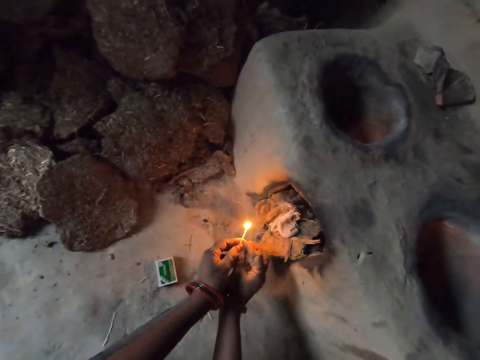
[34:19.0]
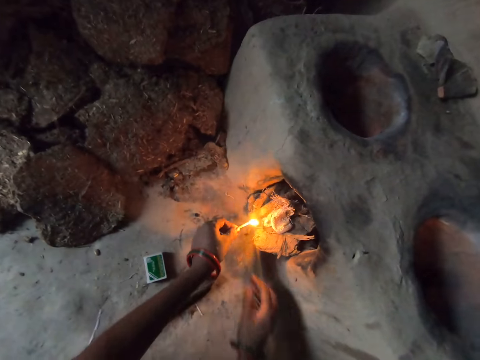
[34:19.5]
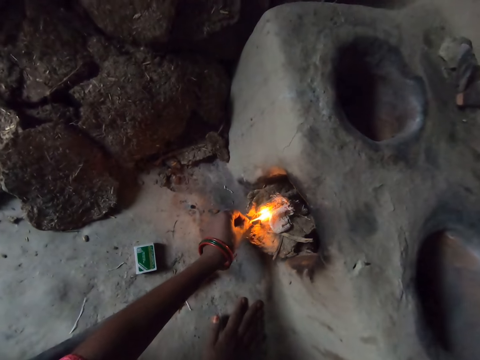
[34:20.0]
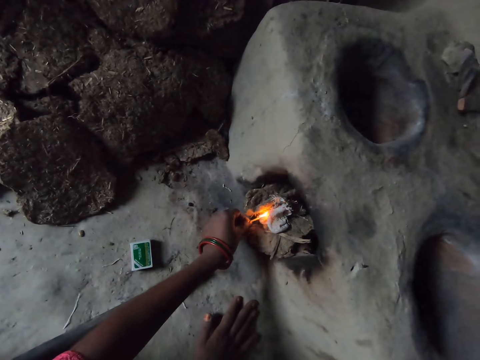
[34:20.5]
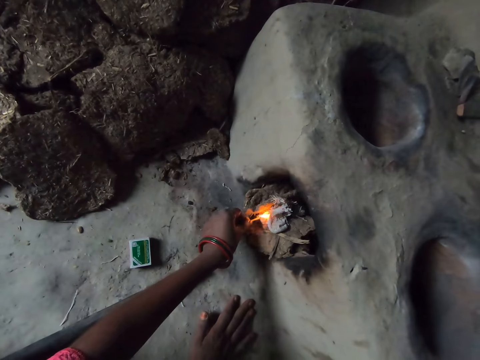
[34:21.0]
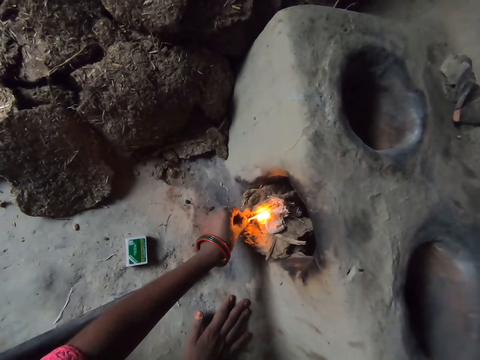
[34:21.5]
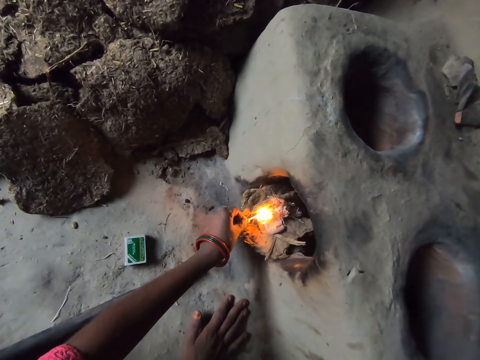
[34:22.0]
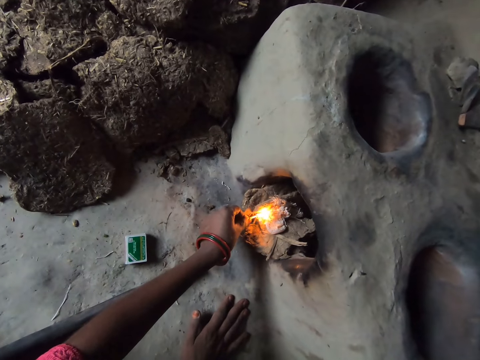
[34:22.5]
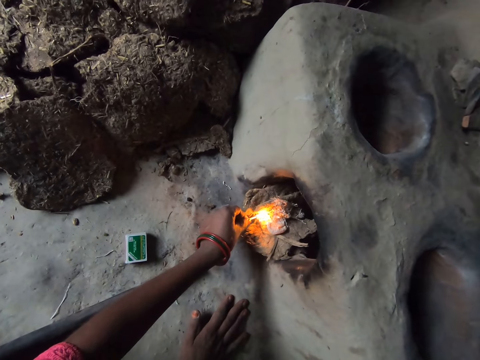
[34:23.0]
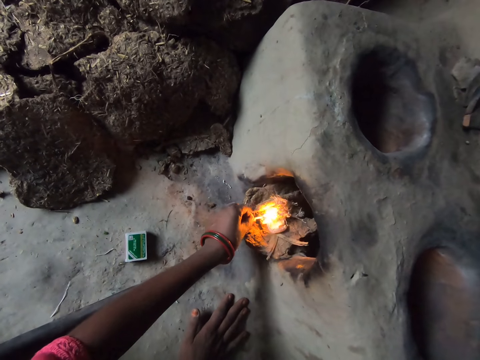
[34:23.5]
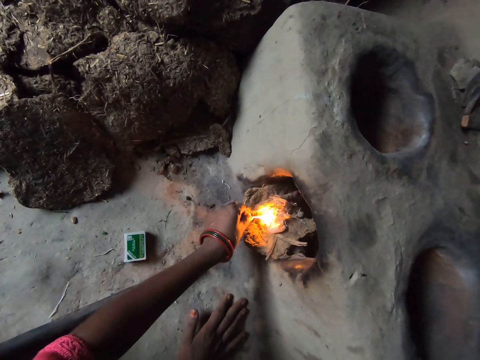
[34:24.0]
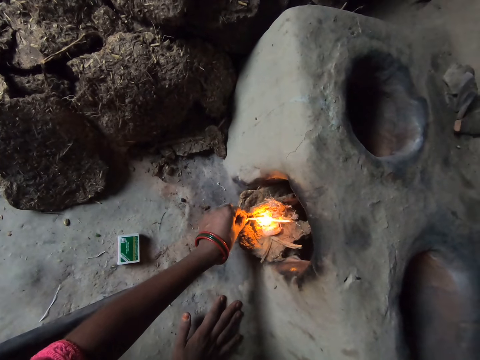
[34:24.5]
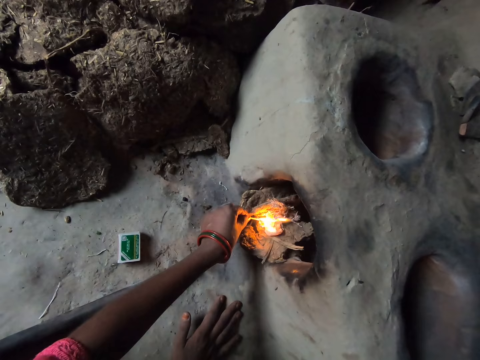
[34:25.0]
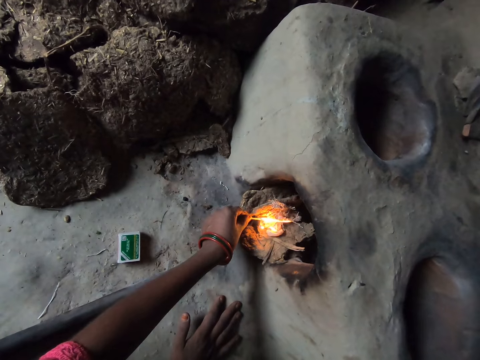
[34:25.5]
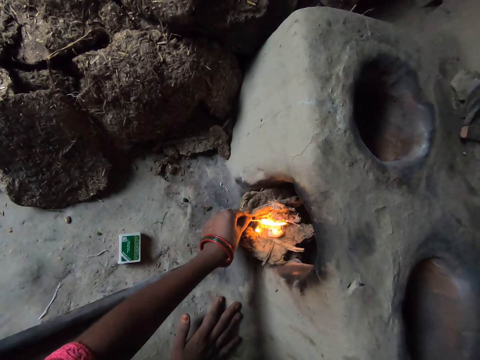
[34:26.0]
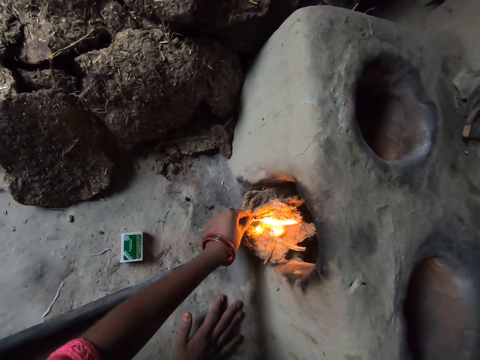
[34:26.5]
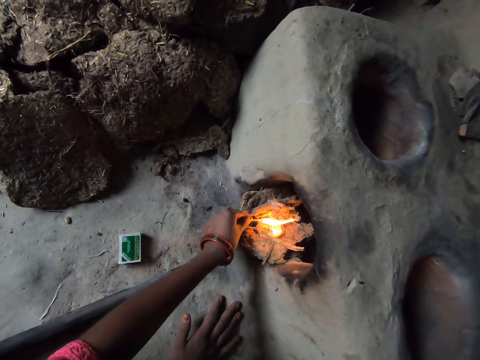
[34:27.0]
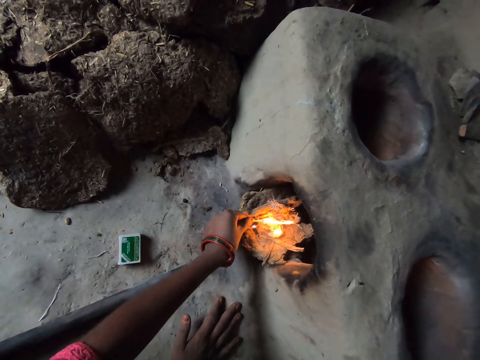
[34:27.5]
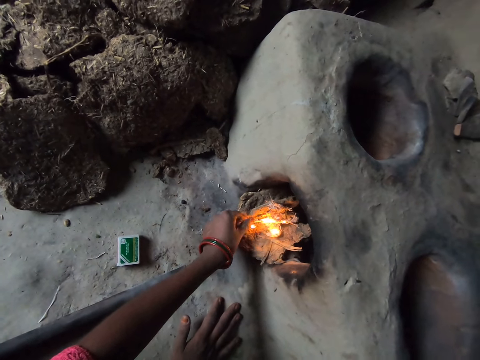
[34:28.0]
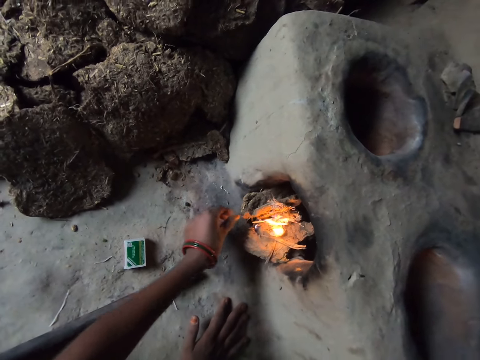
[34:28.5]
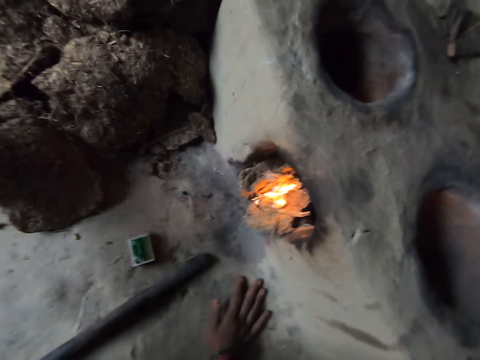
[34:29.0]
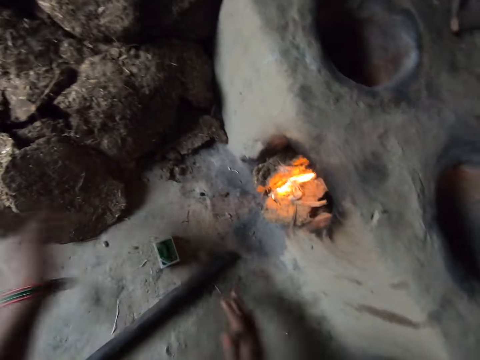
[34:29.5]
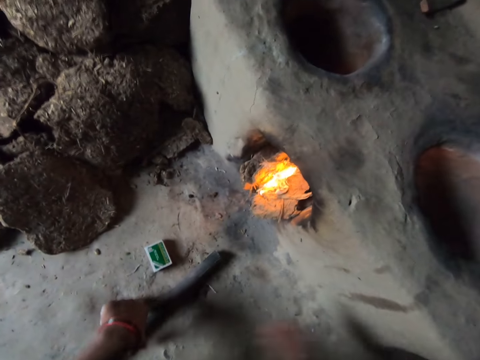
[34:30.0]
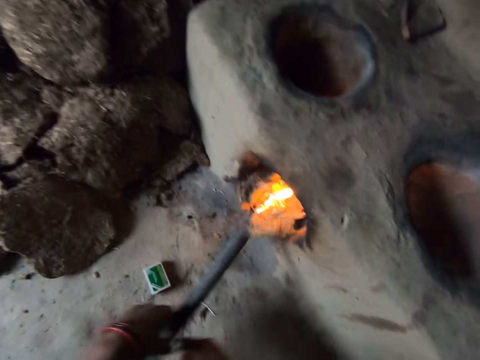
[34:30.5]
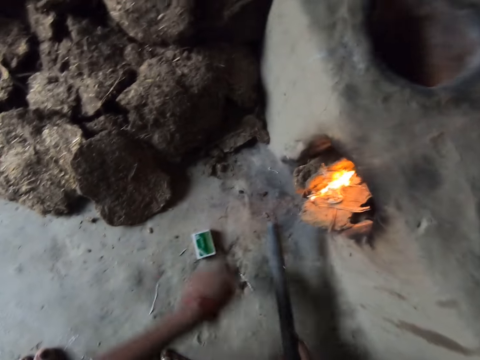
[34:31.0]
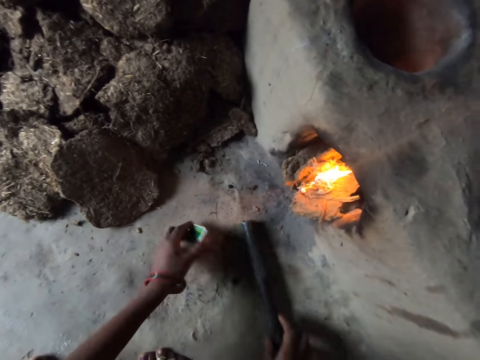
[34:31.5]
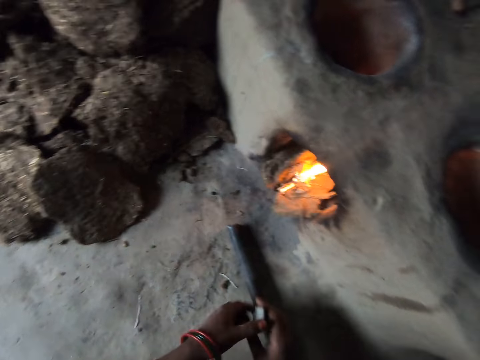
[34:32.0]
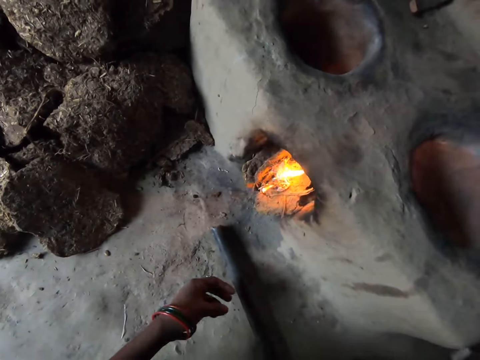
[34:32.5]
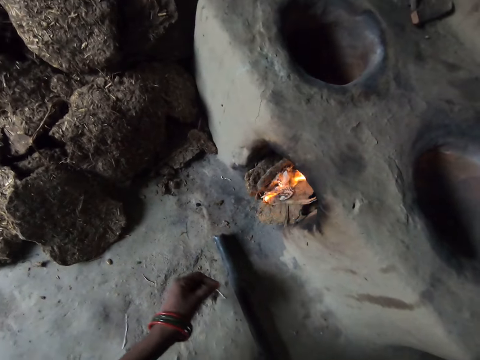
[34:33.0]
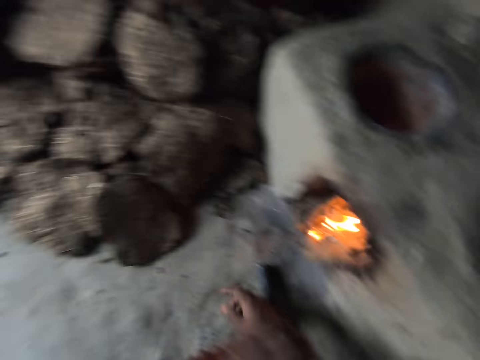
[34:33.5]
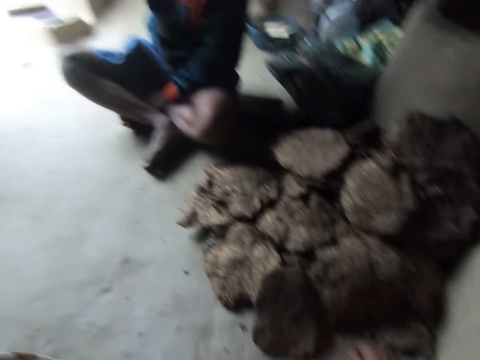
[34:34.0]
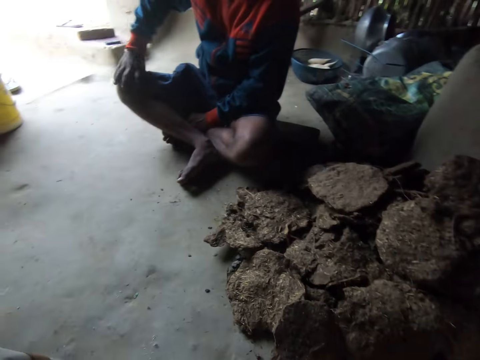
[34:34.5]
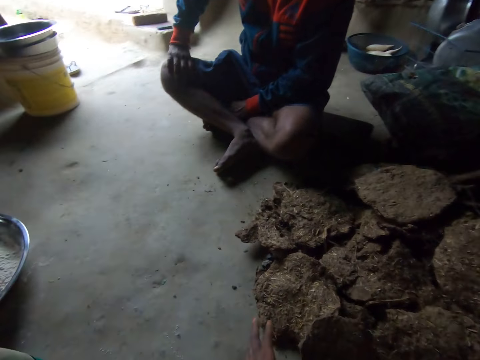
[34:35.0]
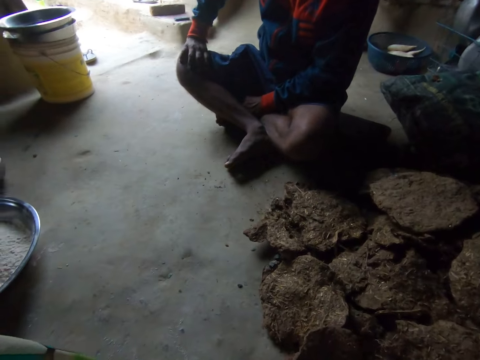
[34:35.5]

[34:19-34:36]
The camera wearer places the match stick on her other hand. She lights the cow dung with the match stick. She lit the stove. She talks to a man. She moves her hand towards her. She talks to the man. She picks up the dung fuel and places the dung fuel on her other hand. She picks up a rod. She moves her left hand forward. She picks up the match box. She places the dung fuel on the floor. She drops the rod. She places the match box on her right hand. She drops the match box on the floor. She talks to the man. She moves her hand forward. She stares at another man. She talks to the first man.

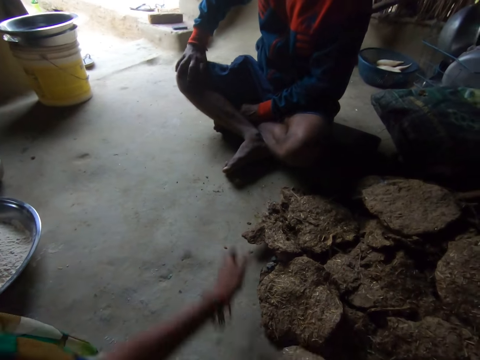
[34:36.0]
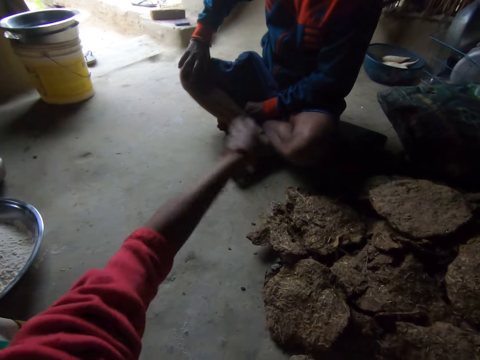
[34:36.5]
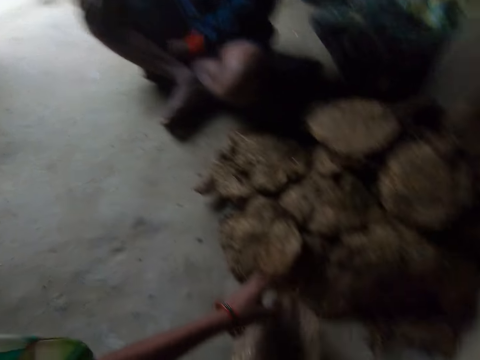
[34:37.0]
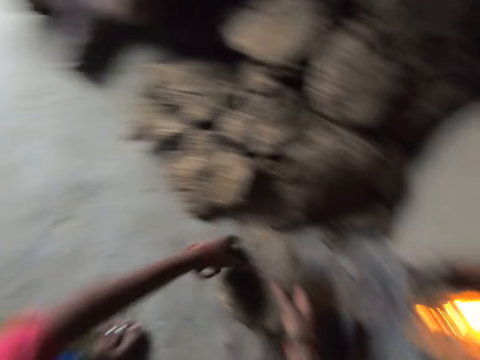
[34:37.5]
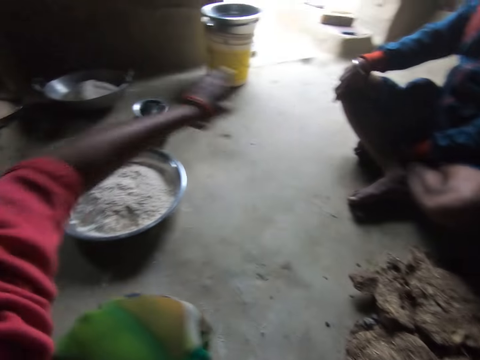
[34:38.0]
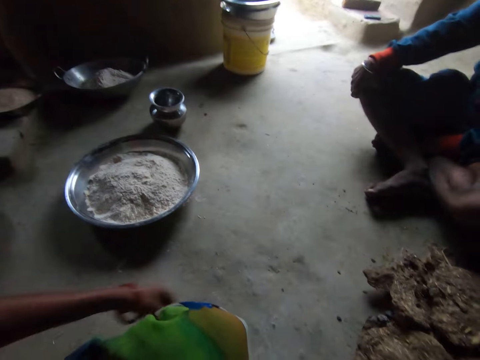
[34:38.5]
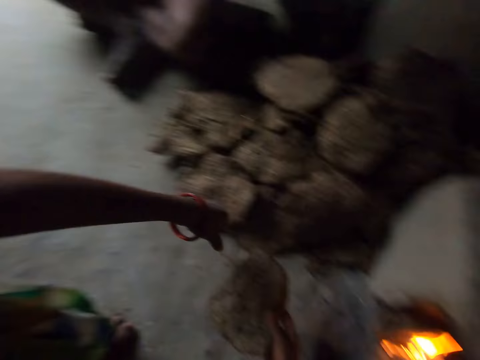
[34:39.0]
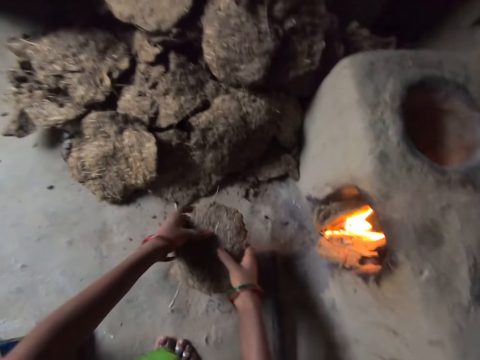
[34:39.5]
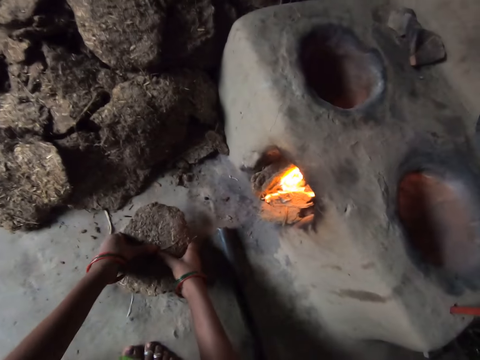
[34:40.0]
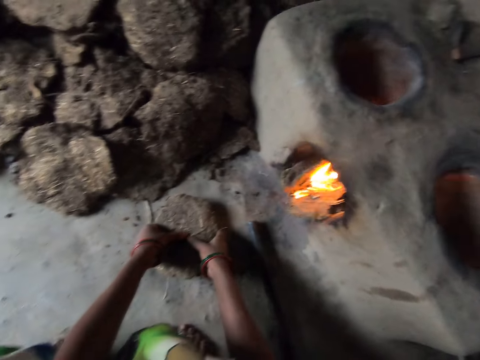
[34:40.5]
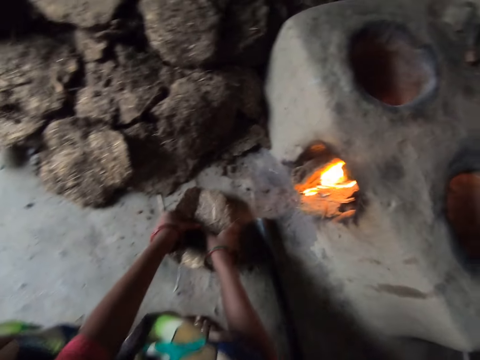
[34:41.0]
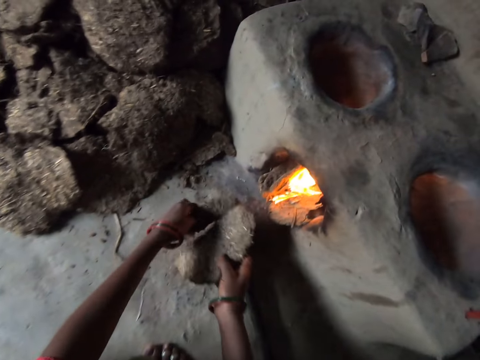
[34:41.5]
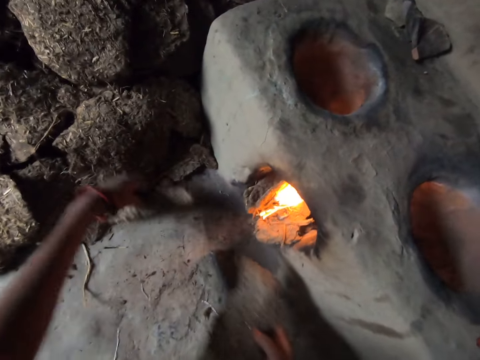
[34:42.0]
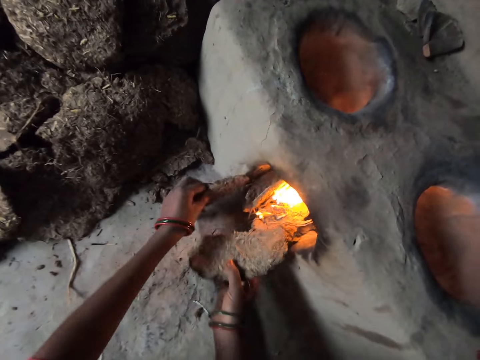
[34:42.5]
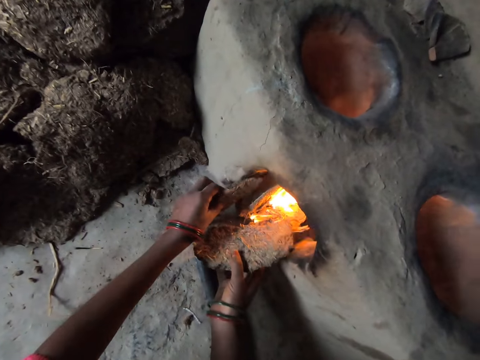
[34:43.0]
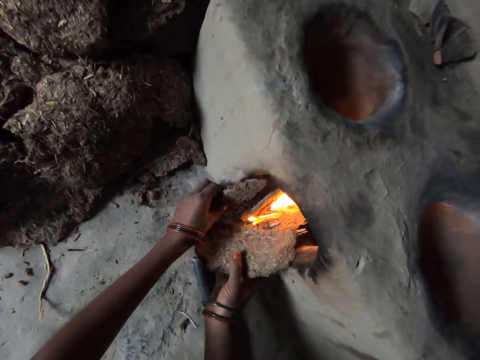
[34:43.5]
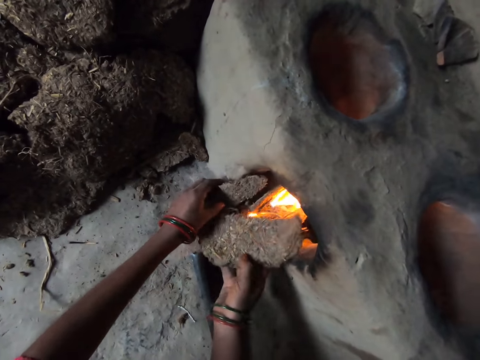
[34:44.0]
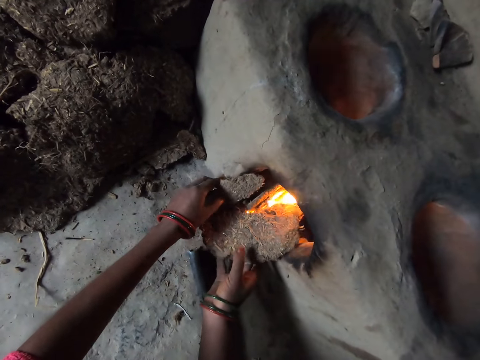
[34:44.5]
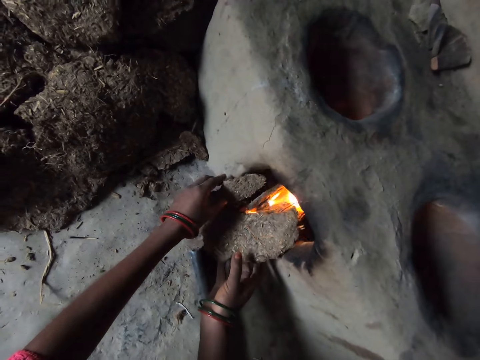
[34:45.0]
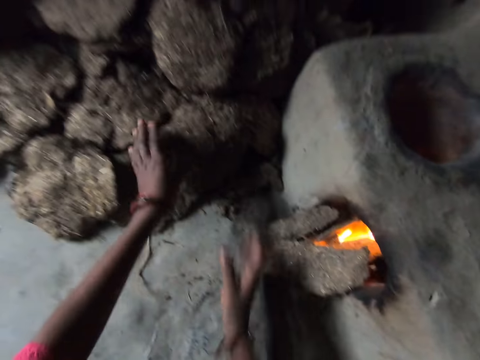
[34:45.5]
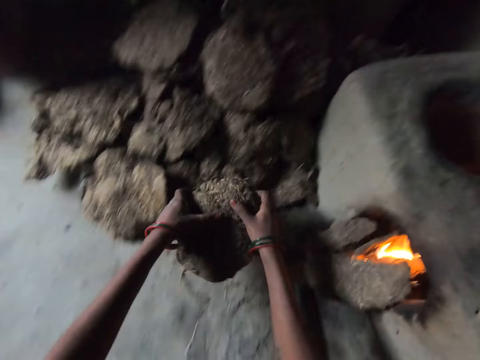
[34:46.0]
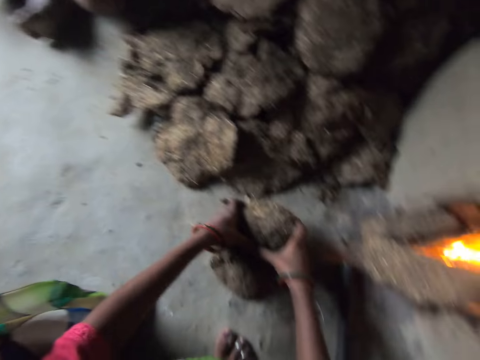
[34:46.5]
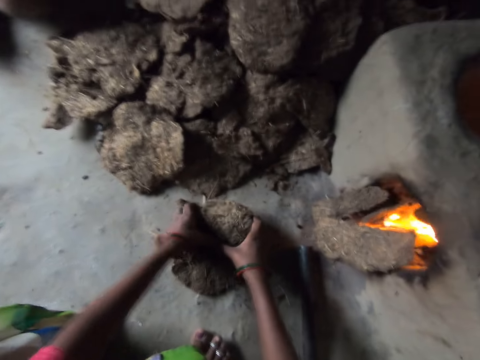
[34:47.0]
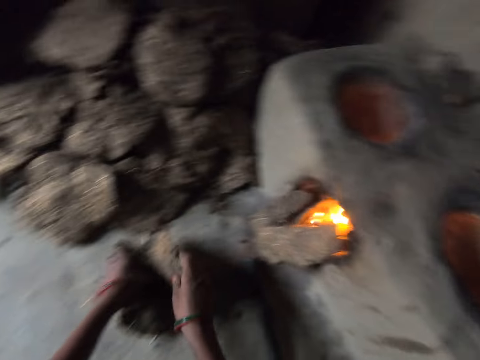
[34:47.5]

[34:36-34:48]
The camera wearer moves her hand forward. She waves her hand. She moves her hand towards her. She talks to a man. She holds the dung with both her hands and moves her hand forward. She talks to the man. She moves her hand towards the dung. She breaks the dung in half with her hands. She moves her hands towards the stone stove. She places the pieces in the stone stove. She moves her hands forward. She picks up another piece of dung. She talks to the man. She breaks the dung in half with her hands.
